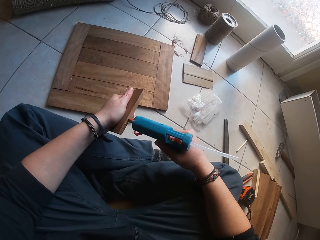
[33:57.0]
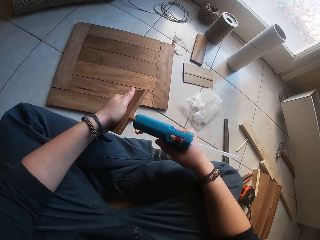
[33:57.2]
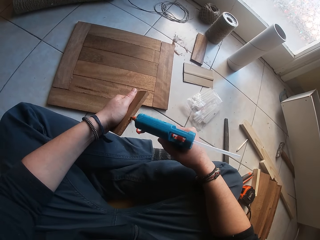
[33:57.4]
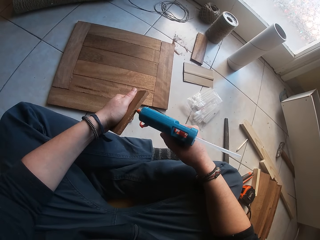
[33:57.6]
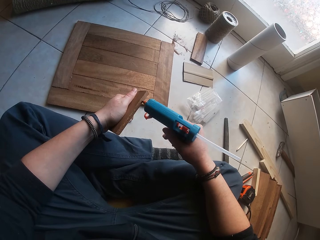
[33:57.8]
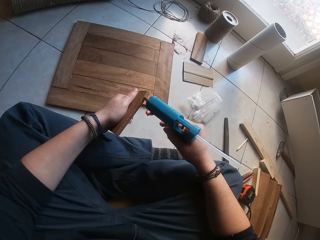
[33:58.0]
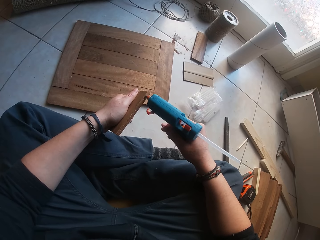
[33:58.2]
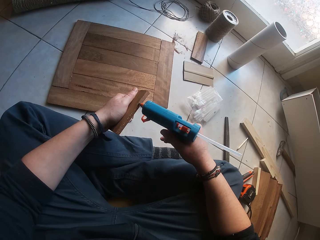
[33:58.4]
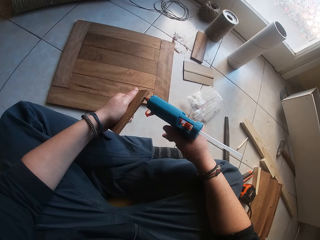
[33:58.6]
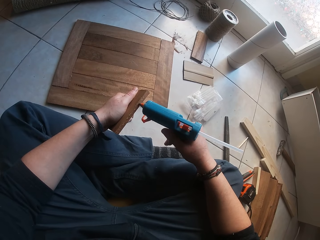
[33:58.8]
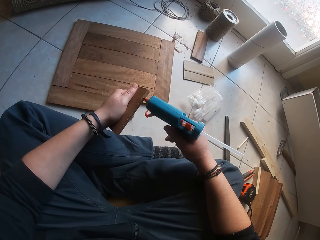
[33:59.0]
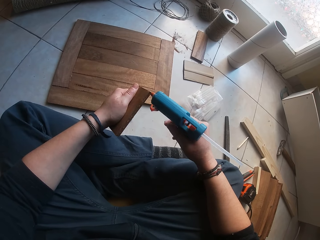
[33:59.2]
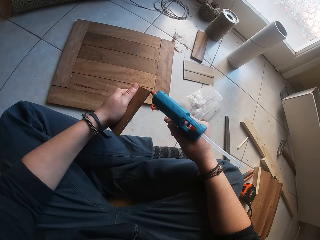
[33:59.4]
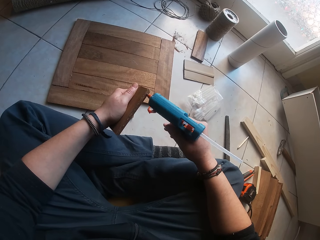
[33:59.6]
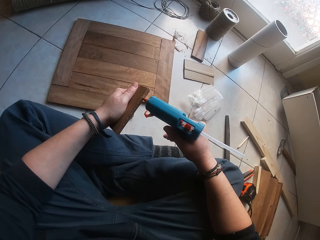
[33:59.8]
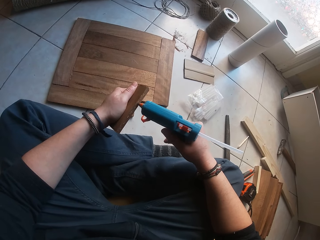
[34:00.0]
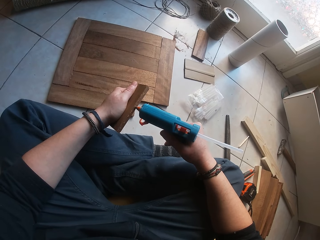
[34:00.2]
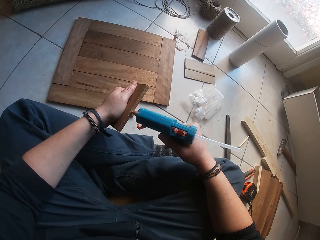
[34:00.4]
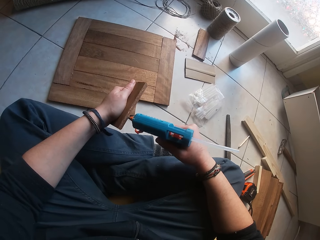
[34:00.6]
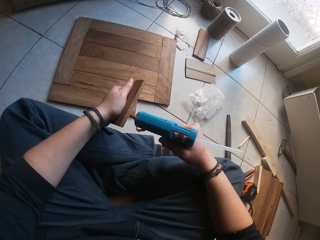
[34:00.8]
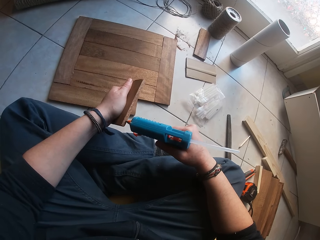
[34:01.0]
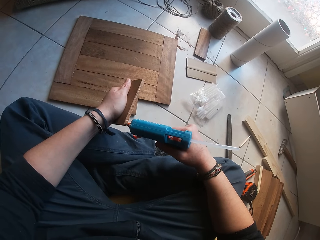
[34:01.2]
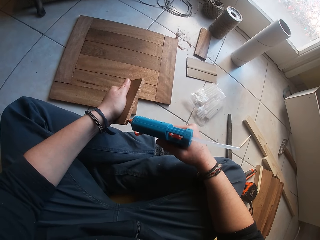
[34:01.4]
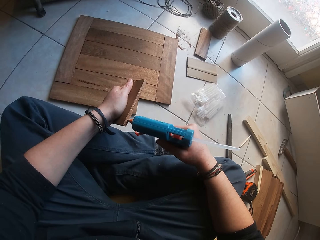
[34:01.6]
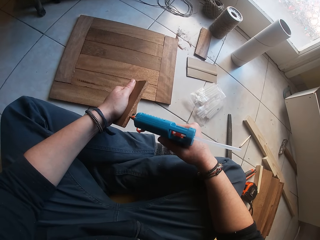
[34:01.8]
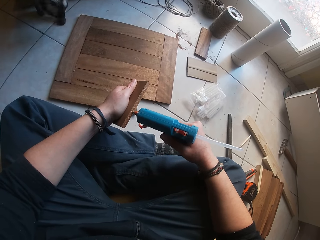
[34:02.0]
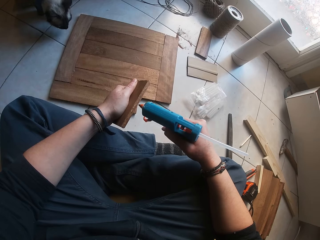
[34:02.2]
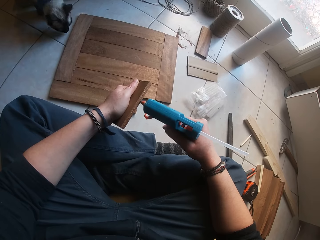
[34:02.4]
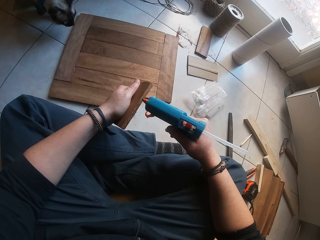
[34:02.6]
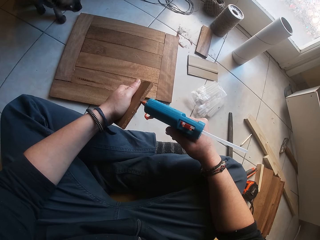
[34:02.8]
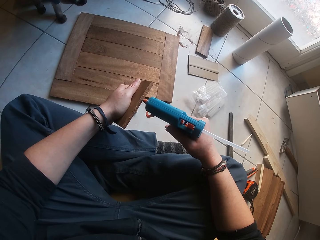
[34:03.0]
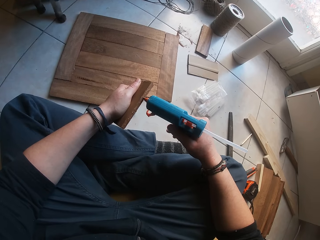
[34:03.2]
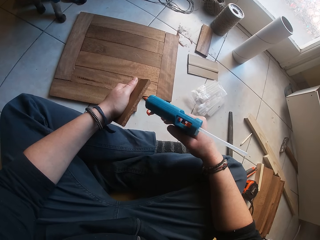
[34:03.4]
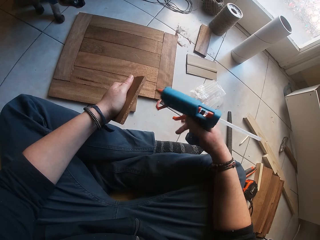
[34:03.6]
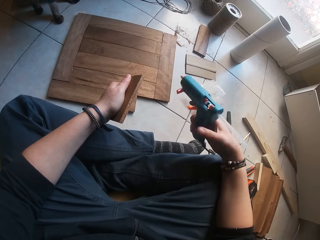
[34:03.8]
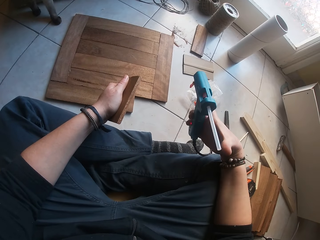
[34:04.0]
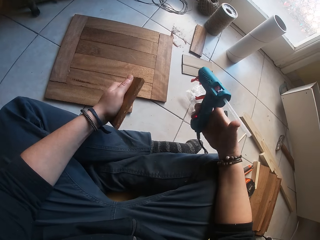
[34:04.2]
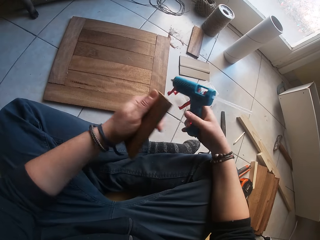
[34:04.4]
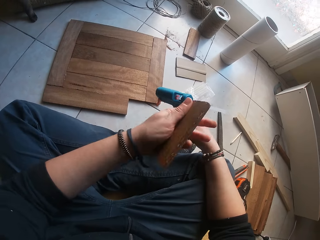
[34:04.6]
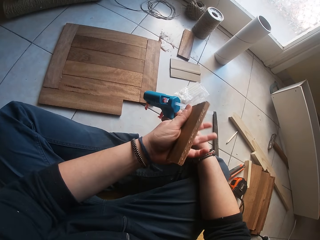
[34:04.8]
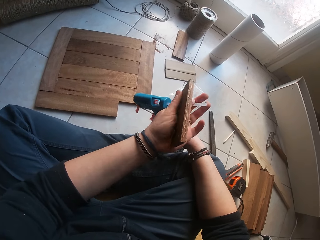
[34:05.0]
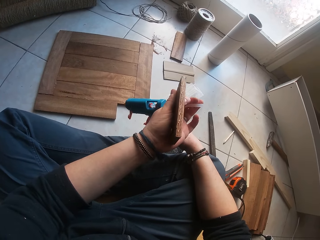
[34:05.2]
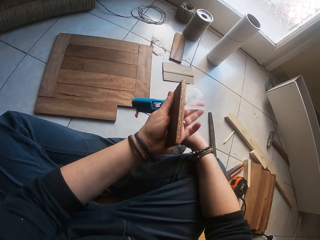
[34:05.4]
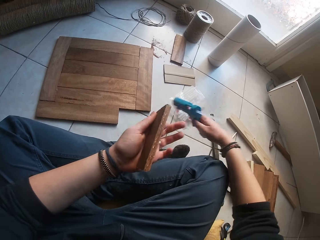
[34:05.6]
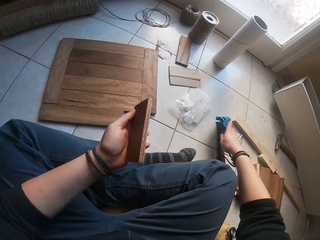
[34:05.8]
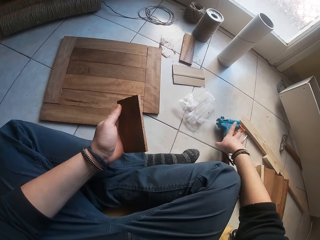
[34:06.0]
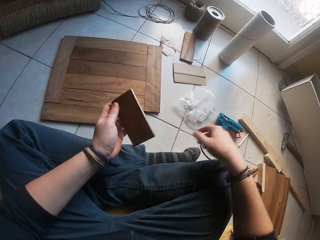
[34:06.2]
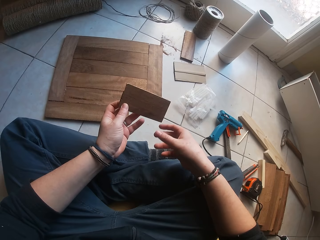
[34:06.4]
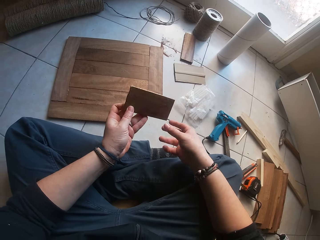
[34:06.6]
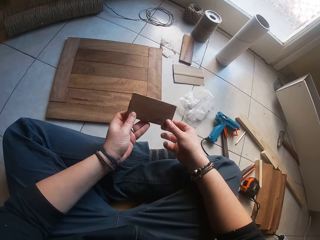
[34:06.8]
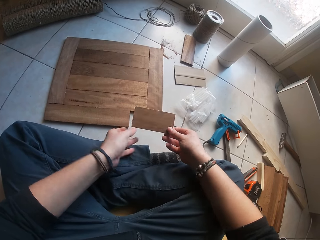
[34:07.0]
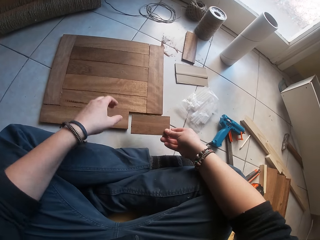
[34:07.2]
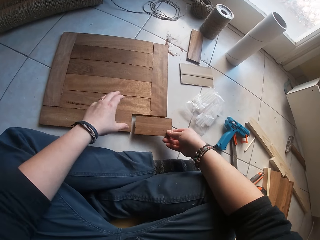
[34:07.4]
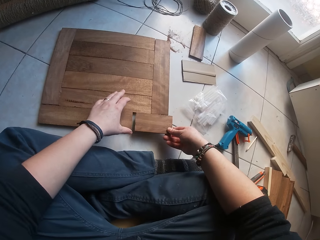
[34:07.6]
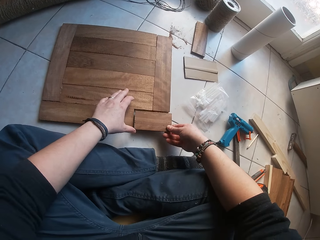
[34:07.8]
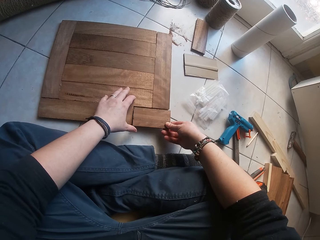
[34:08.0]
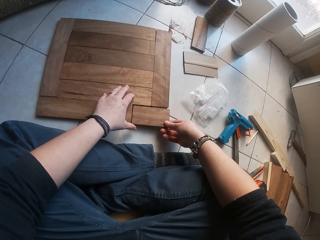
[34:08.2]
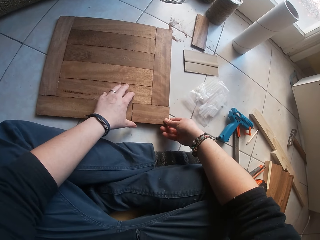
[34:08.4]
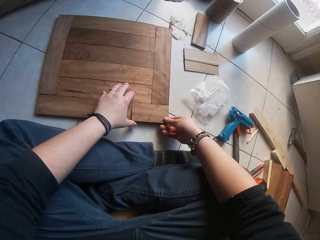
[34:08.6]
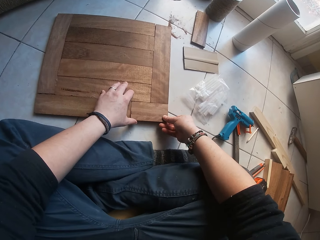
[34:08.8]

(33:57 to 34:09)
The camera wearer adjusts the tube at the back of the glue gun in his right hand with his left hand. He places the glue gun on the floor with his right hand. He holds the piece of wood with his two hands. He fixes the piece of wood to the edge of the wooden structure on the floor with his two hands.

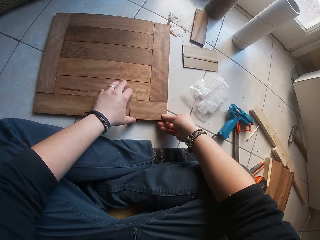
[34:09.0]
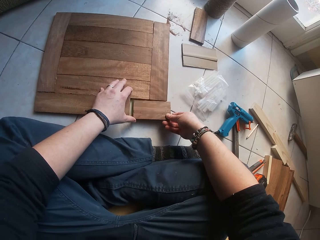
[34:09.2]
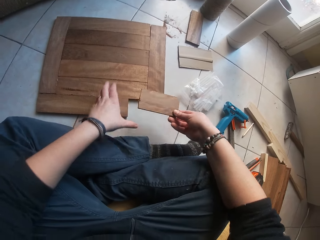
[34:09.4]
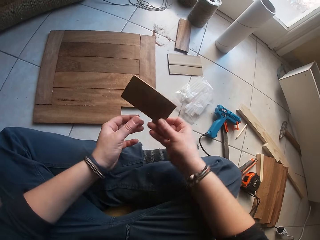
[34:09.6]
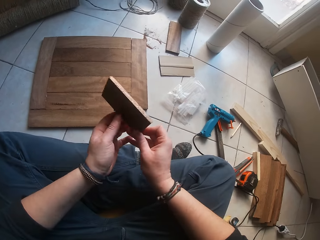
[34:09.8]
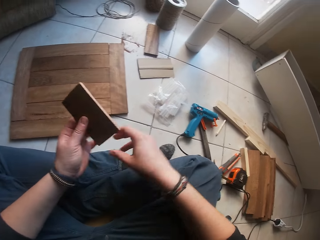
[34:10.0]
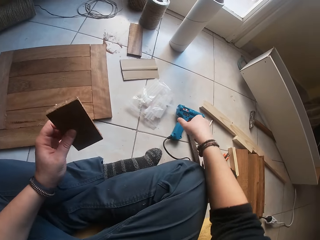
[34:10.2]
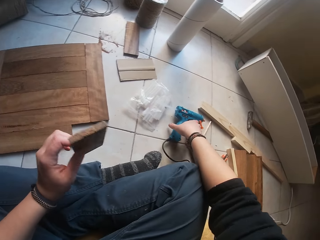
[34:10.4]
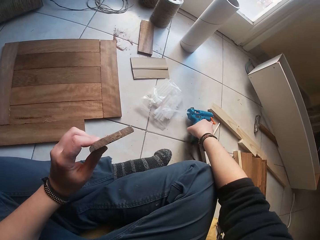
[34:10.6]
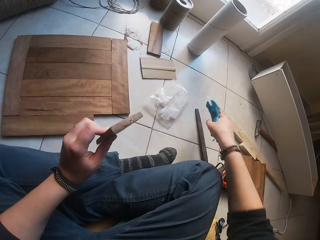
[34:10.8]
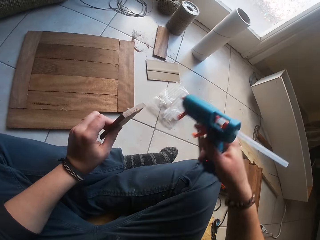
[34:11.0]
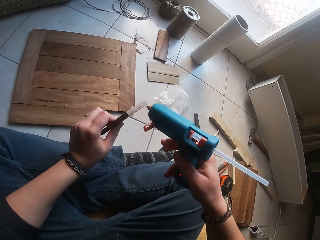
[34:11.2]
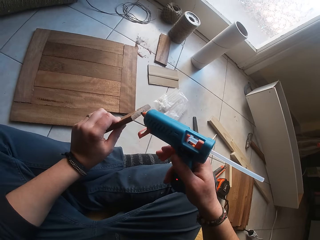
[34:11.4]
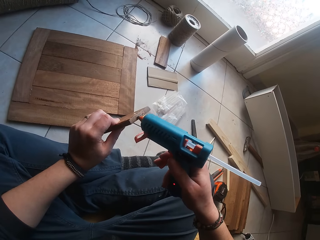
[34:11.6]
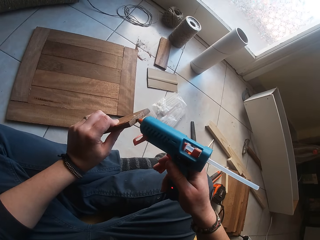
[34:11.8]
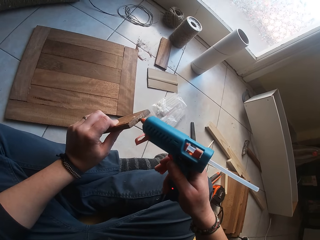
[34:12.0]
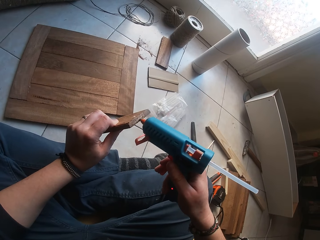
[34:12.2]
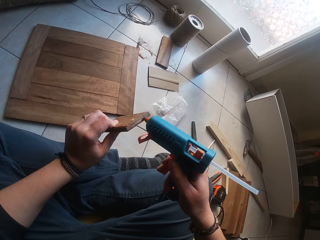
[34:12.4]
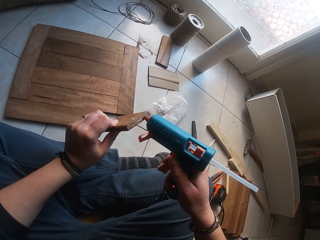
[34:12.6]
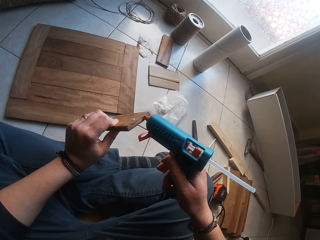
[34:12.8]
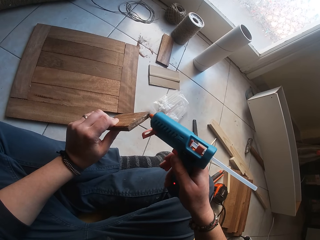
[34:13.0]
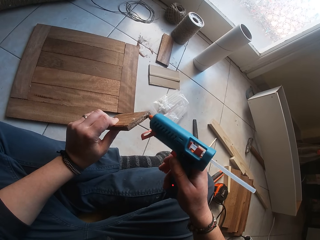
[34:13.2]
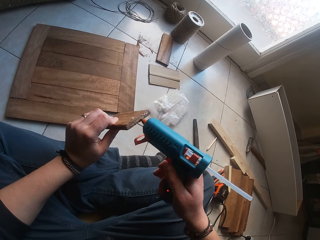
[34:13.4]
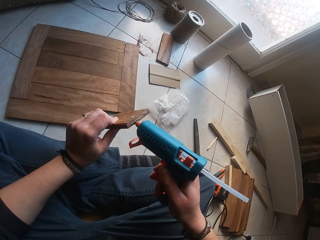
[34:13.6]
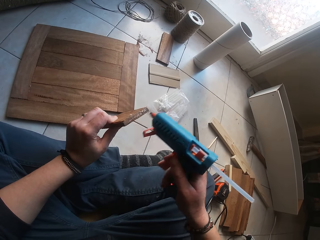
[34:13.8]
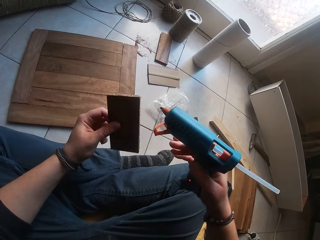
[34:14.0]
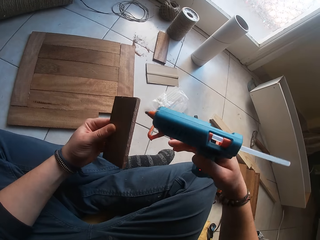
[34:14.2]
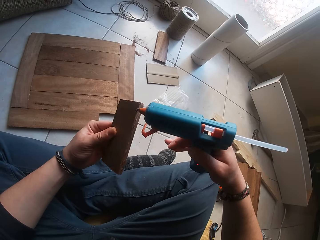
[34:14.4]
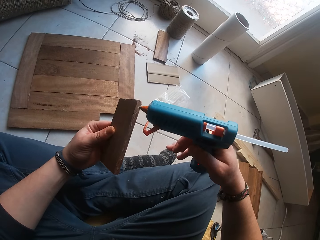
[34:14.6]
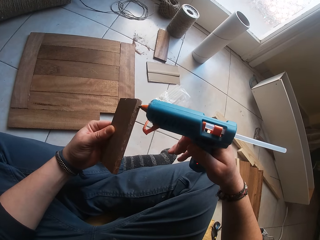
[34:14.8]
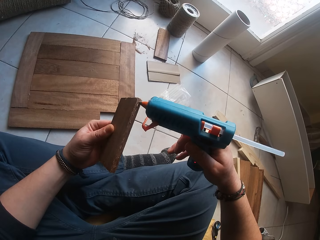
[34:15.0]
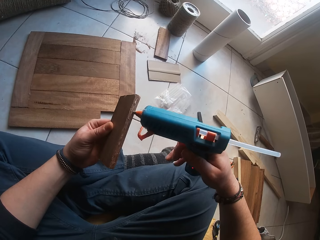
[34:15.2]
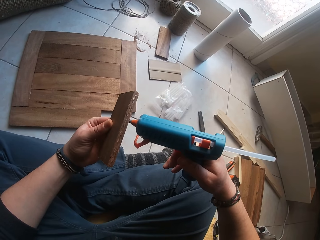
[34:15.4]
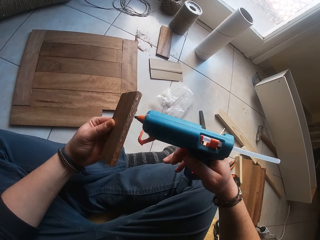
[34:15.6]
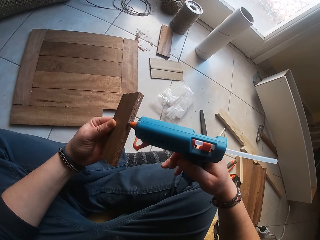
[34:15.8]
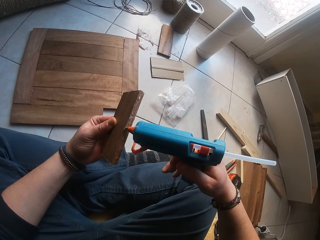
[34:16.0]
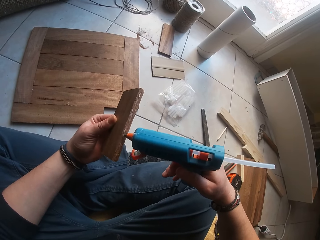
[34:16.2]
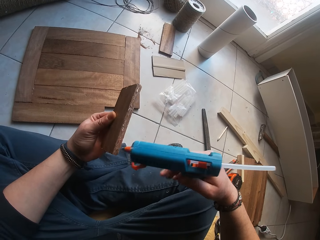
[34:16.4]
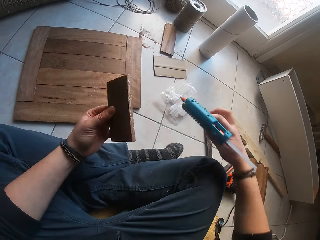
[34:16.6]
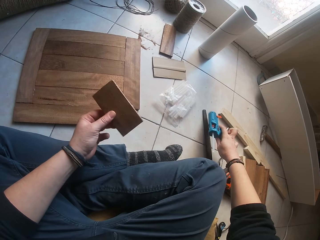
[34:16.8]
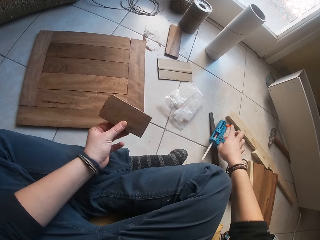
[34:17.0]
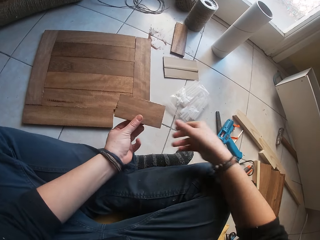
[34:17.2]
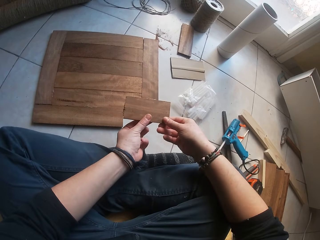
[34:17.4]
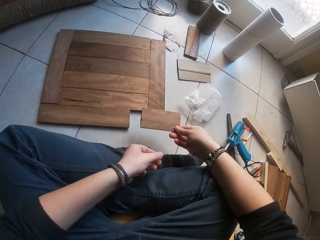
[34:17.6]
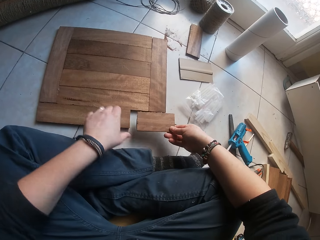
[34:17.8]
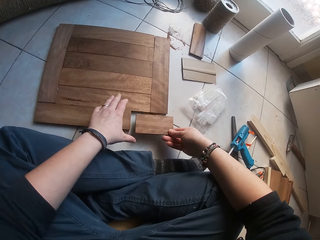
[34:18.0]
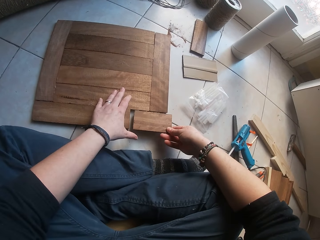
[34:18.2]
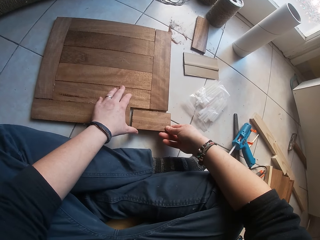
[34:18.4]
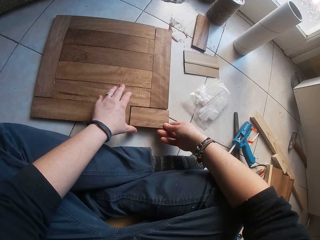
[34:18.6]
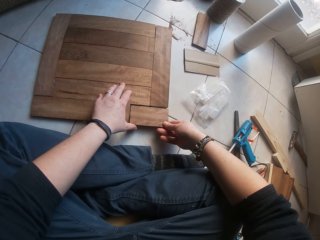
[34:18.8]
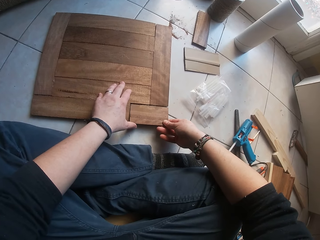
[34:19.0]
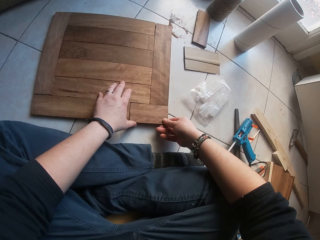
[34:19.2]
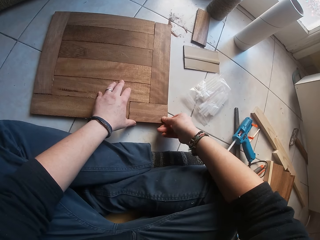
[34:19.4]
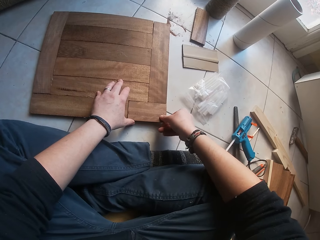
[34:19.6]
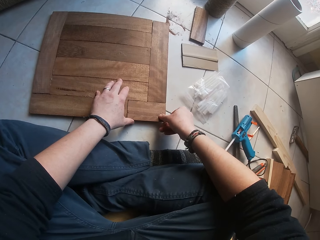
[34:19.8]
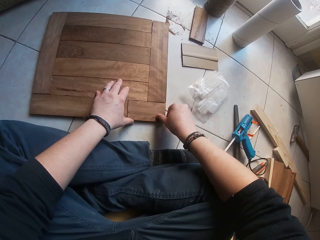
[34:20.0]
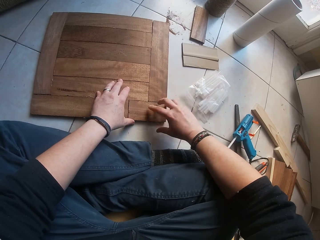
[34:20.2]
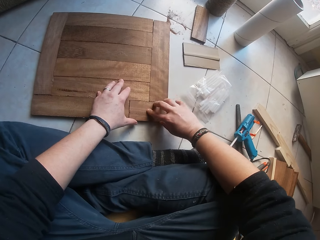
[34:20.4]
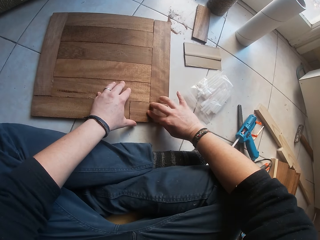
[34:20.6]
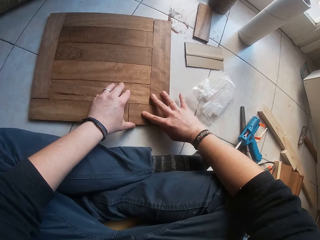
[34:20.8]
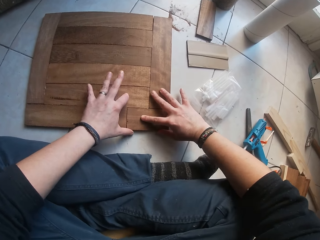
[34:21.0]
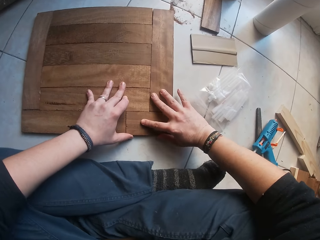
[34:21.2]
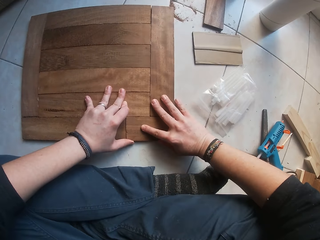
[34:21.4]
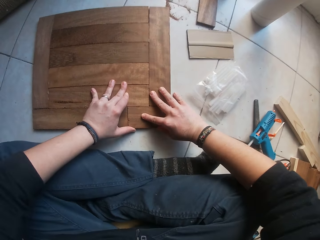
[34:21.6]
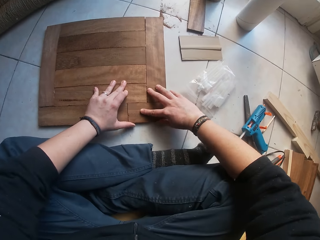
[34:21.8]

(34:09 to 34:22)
The camera wearer carries the piece of wood from the floor with his right hand. He passes the piece of wood from his right hand to his left hand. He picks up the glue gun from the floor with his right hand. He applies glue on the edges of the piece of wood with the glue gun in his right hand. He places the glue gun on the floor with his right hand. He passes the piece of wood from his left hand to his right hand. He fixes the piece of wood to the edge of the wooden structure on the floor with his two hands.
